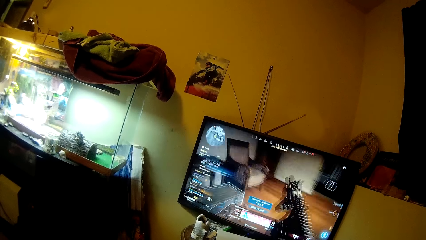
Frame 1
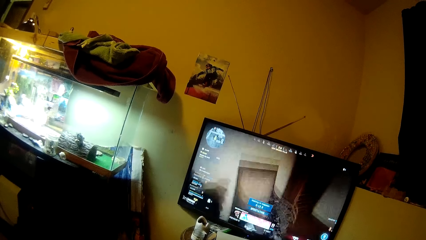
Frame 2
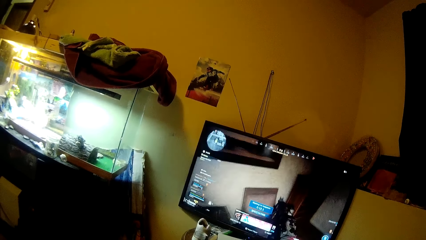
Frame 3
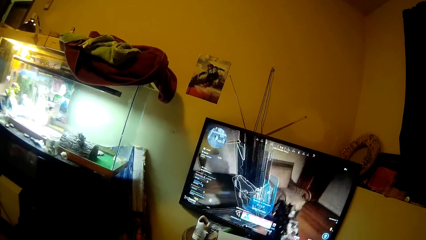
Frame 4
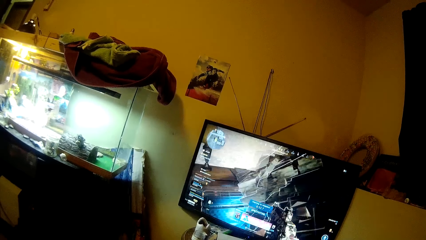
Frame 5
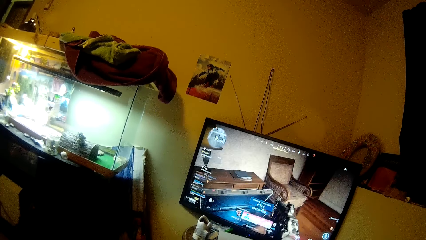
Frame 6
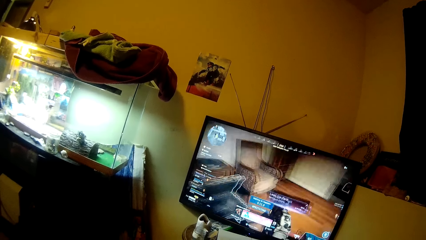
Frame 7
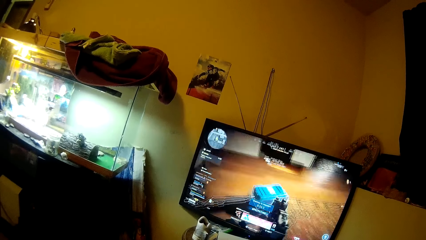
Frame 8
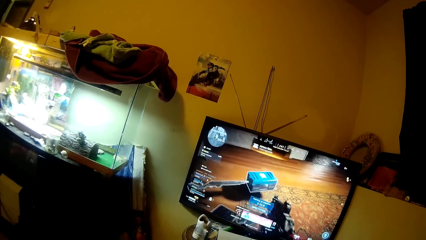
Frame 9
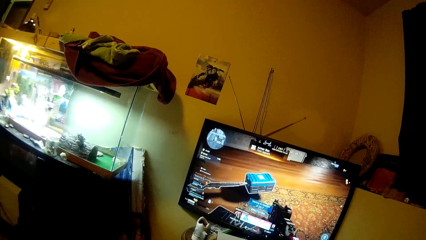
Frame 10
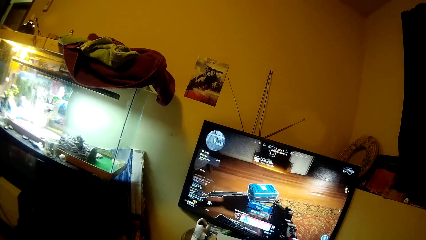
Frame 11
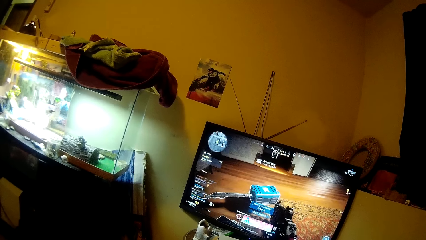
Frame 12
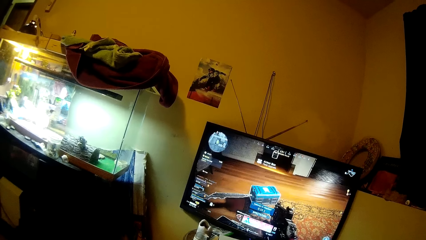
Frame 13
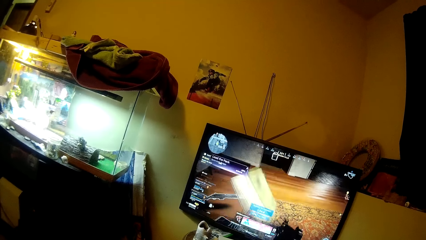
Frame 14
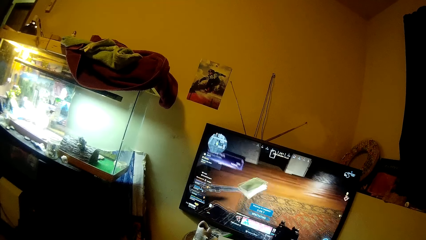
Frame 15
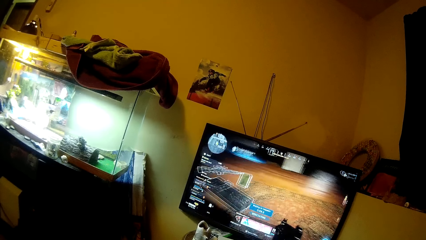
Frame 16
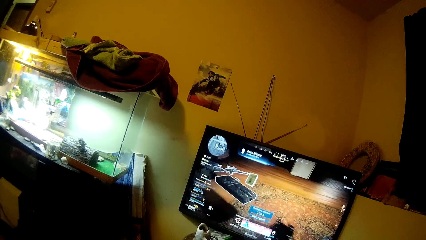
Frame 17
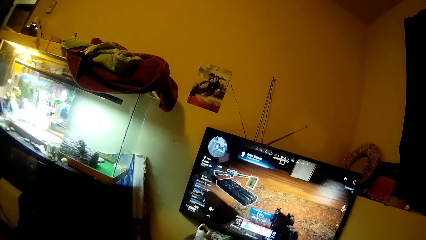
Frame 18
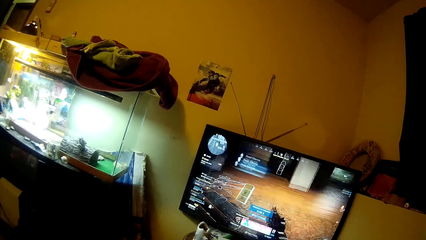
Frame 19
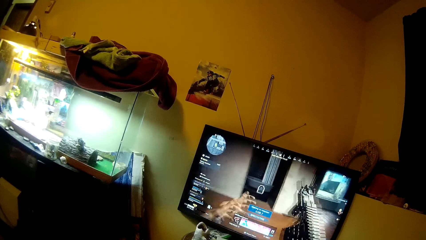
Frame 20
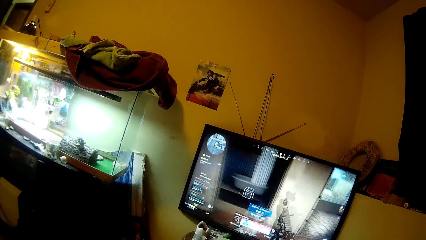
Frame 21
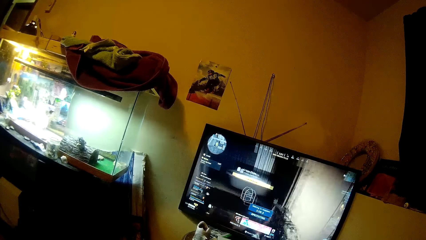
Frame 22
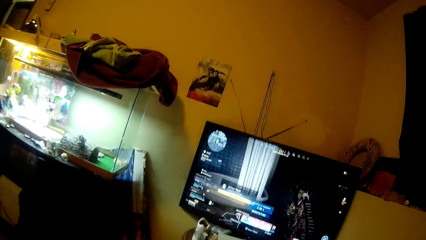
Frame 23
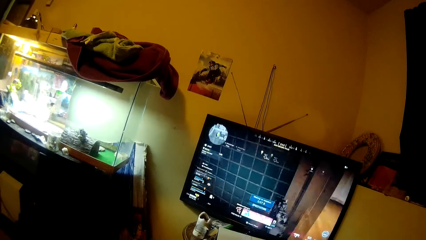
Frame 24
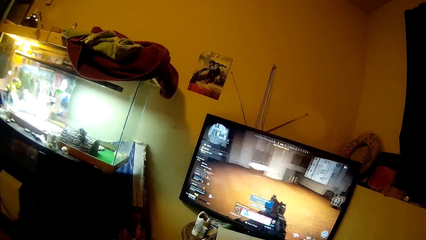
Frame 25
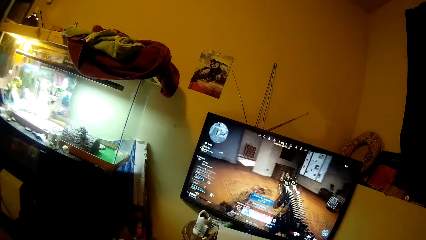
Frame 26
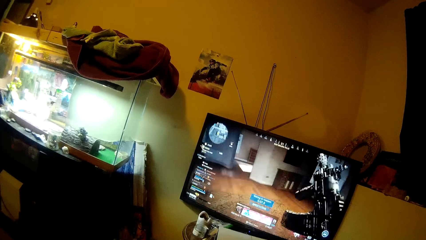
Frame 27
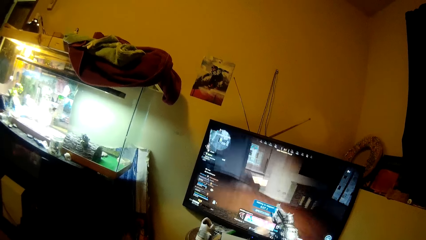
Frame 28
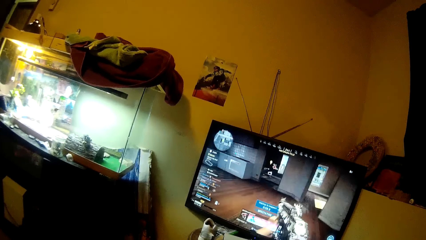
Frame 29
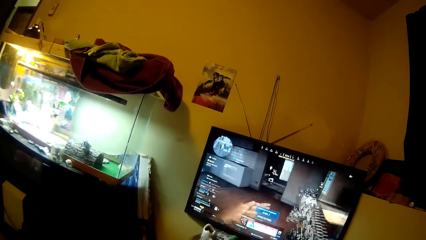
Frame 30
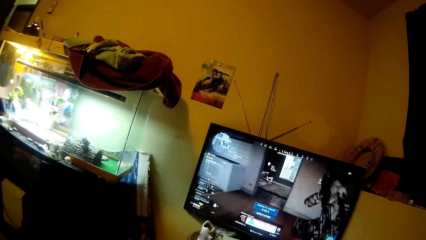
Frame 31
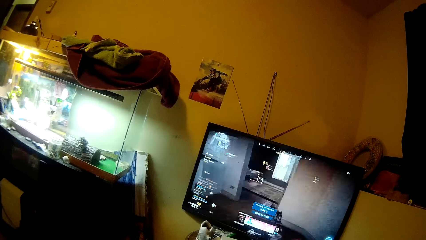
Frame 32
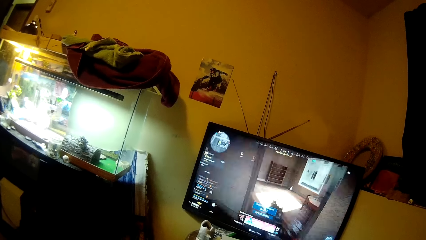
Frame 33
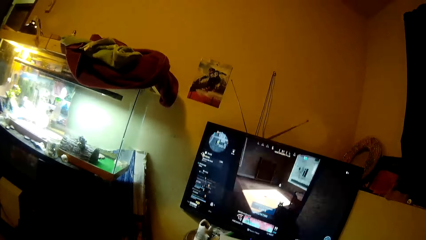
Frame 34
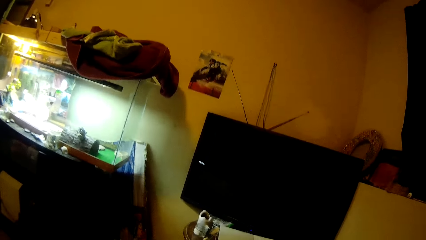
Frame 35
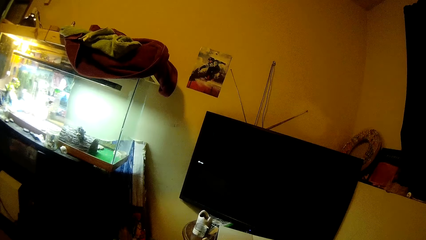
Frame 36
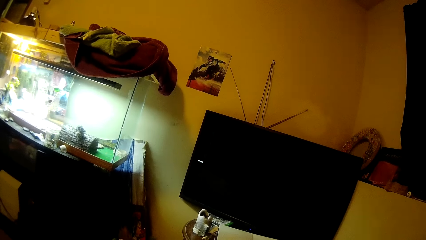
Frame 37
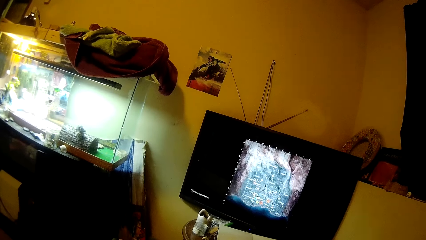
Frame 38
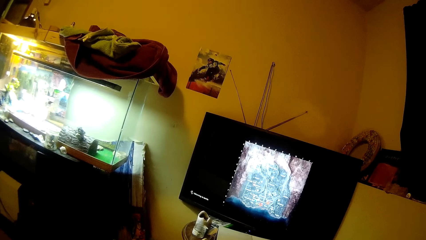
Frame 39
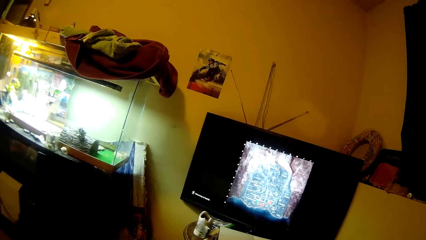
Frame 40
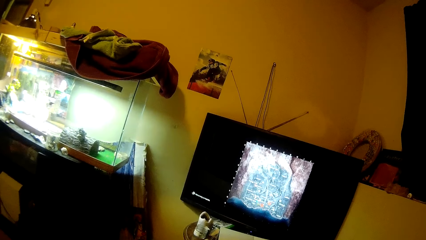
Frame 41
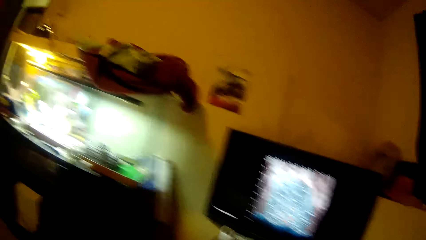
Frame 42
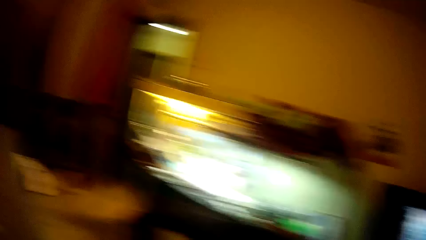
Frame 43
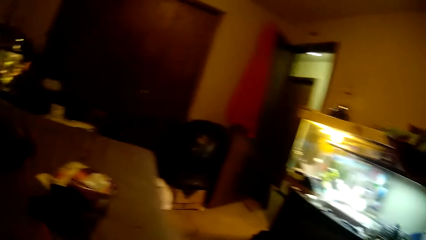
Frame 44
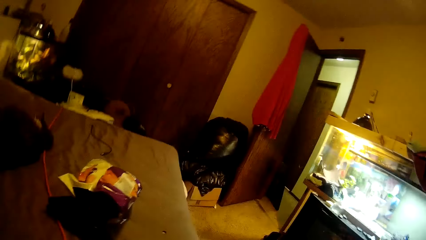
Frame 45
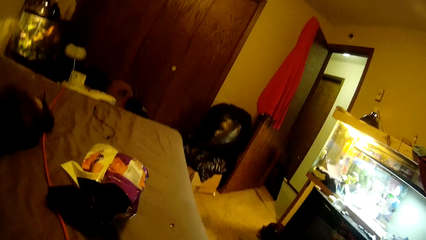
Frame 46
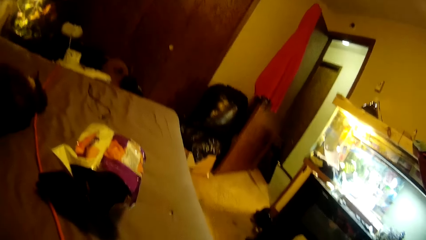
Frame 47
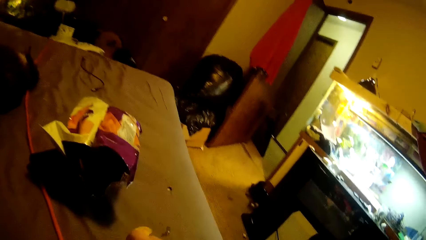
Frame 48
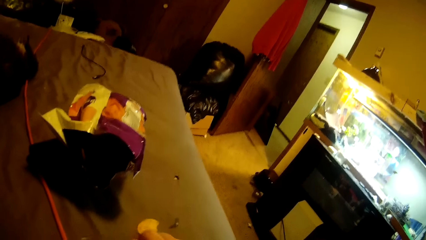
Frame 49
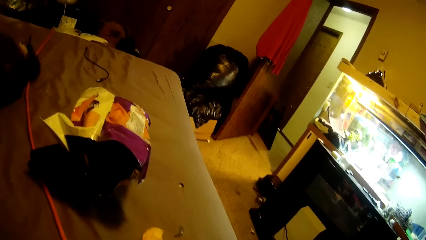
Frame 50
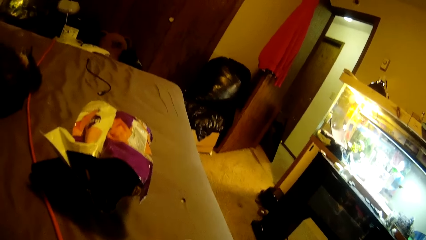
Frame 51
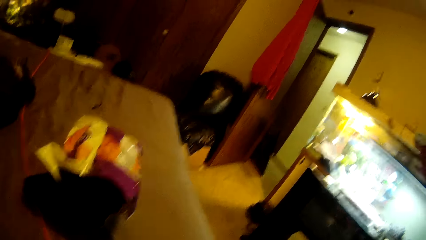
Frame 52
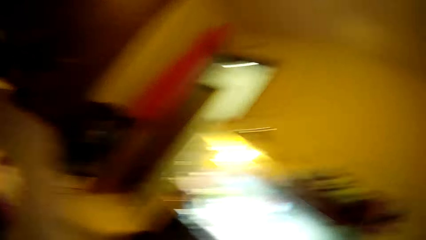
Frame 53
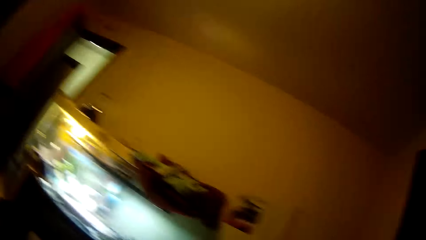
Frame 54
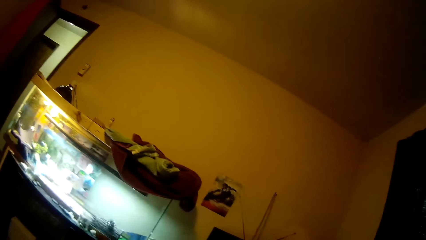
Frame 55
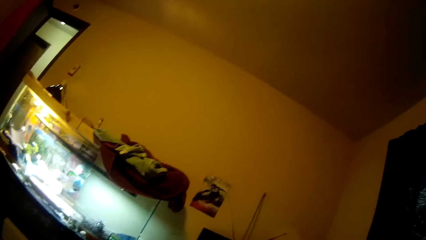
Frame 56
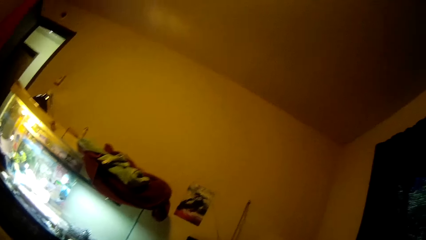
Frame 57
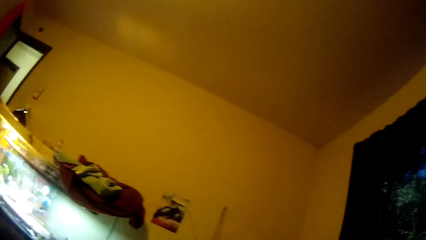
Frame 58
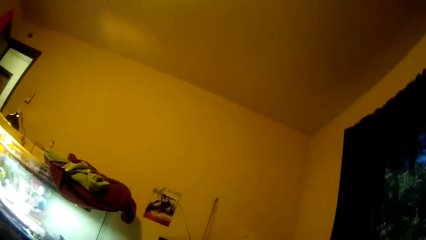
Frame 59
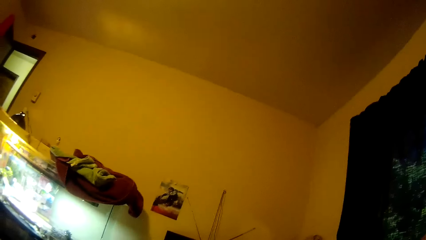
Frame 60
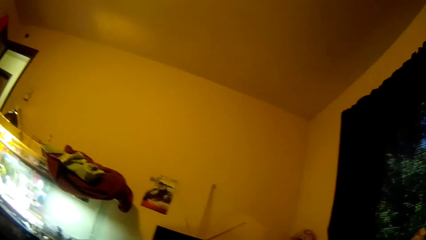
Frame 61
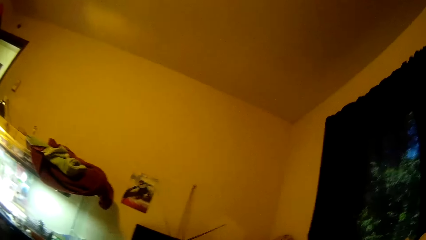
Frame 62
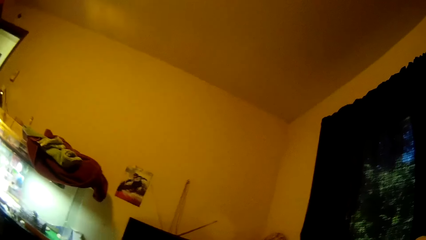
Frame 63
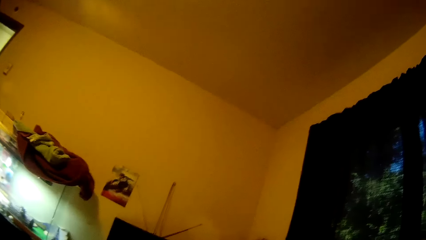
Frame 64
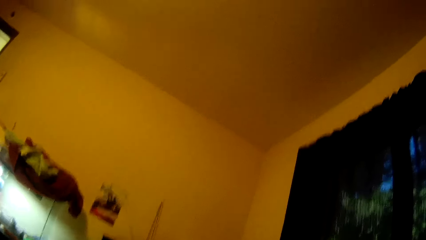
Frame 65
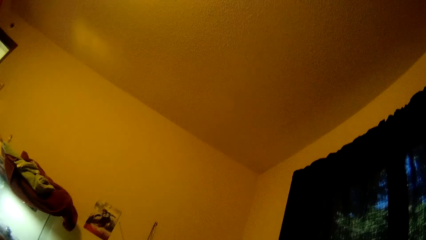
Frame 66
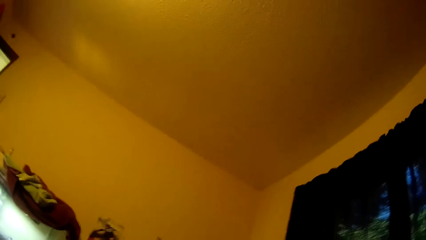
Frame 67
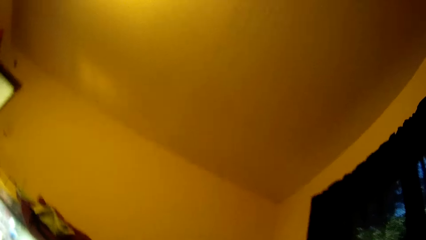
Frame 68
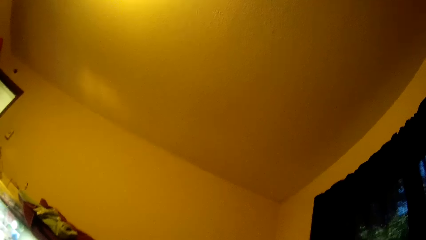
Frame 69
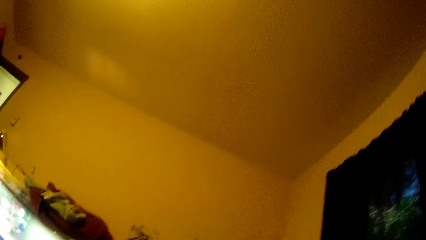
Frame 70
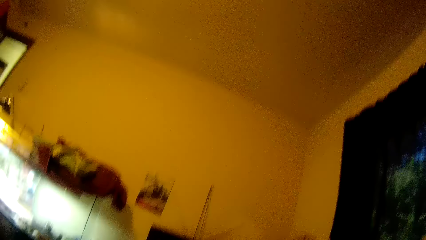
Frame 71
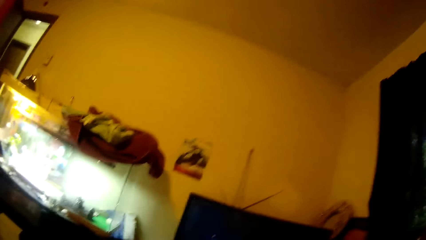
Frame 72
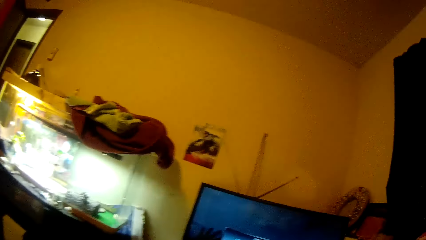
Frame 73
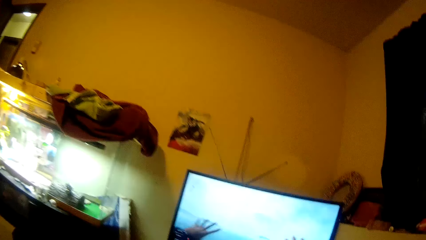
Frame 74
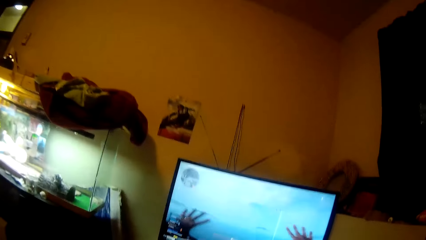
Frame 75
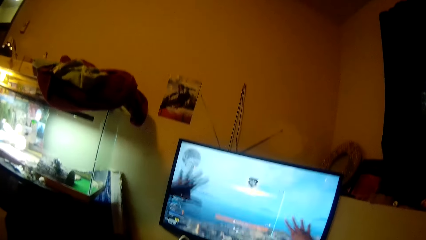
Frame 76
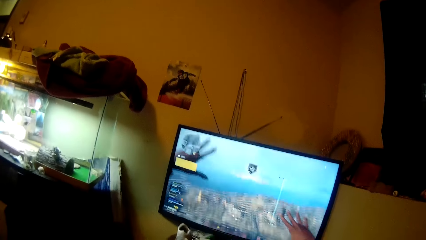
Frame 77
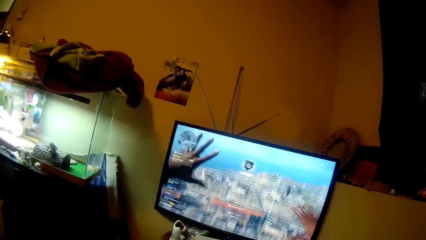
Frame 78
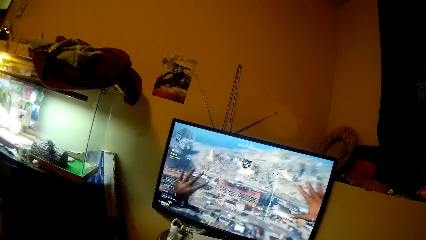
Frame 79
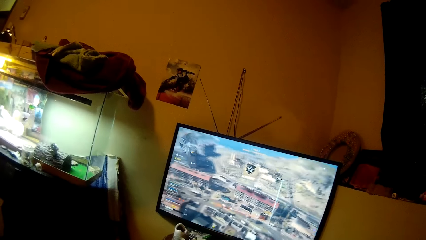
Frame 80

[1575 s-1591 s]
The camera wearer turns around. She stares at the room. She picks up a chip from the bed with her right hand. She converses. She plays a video game.
